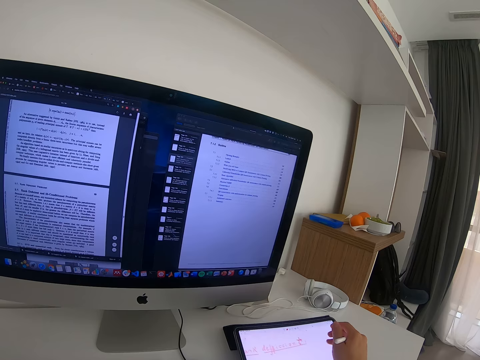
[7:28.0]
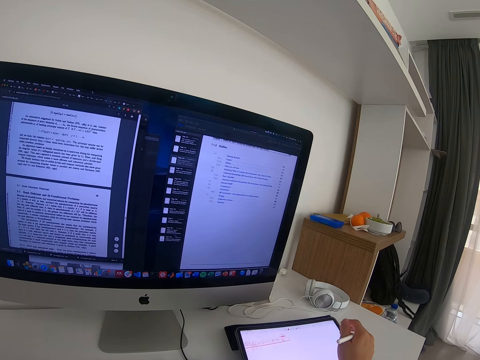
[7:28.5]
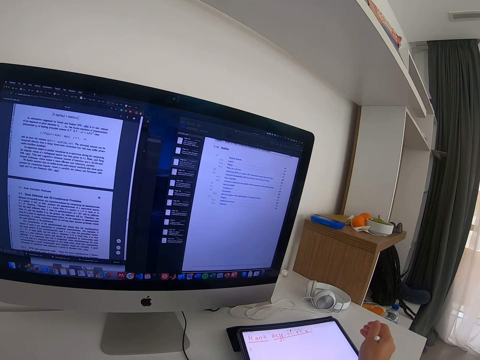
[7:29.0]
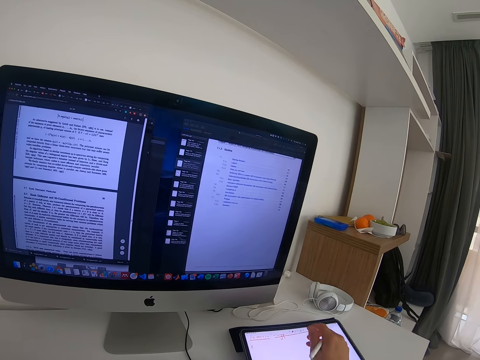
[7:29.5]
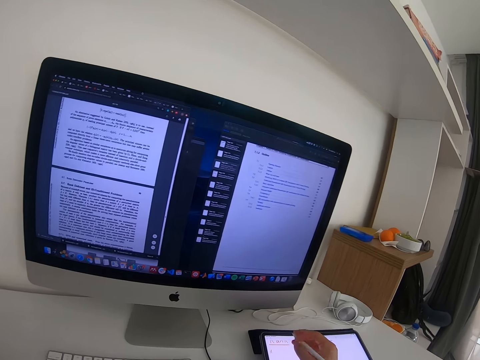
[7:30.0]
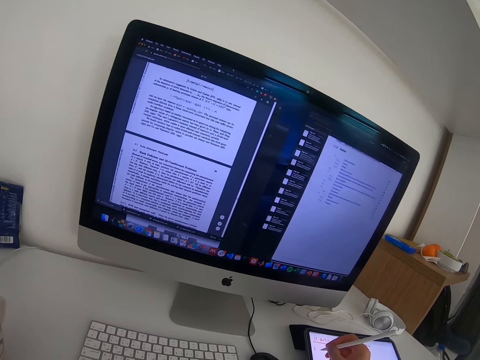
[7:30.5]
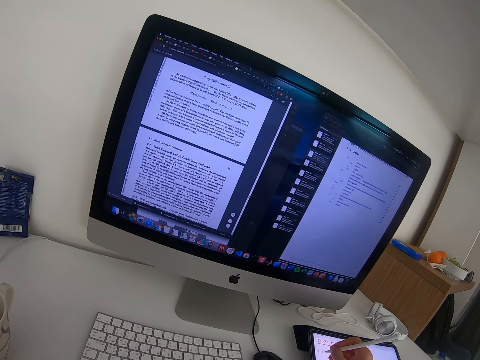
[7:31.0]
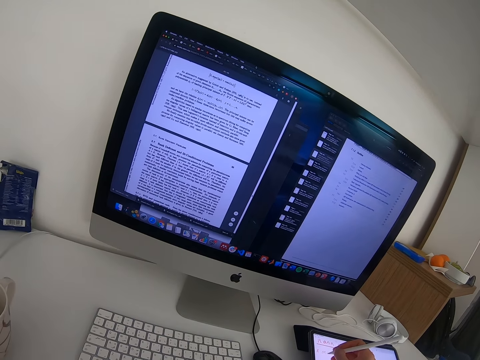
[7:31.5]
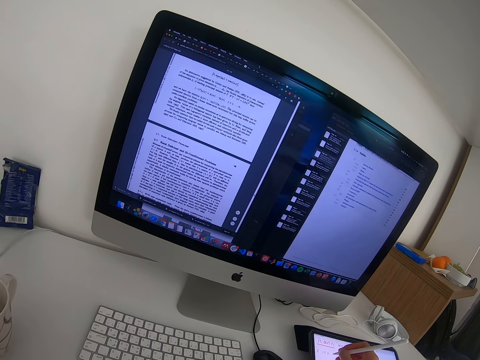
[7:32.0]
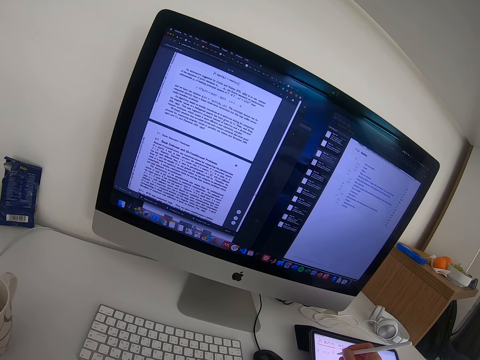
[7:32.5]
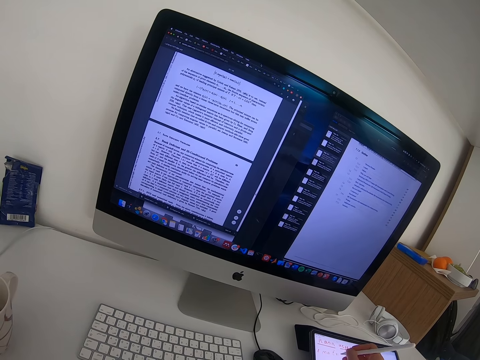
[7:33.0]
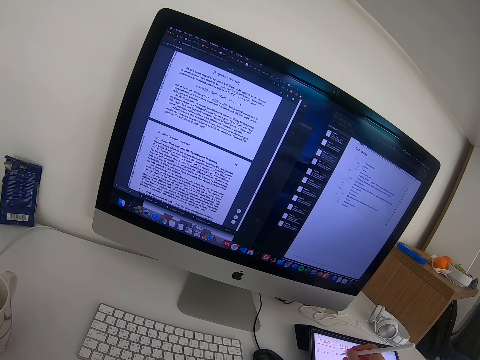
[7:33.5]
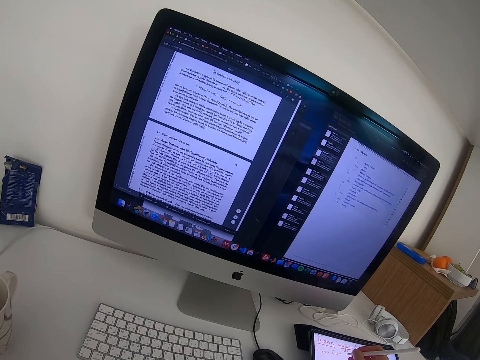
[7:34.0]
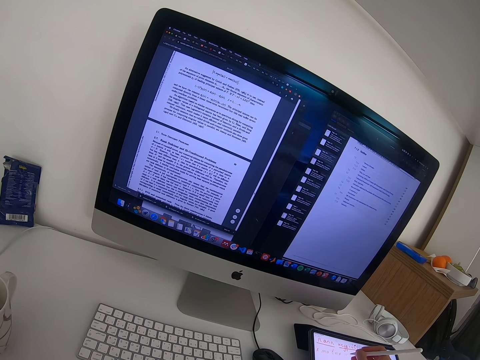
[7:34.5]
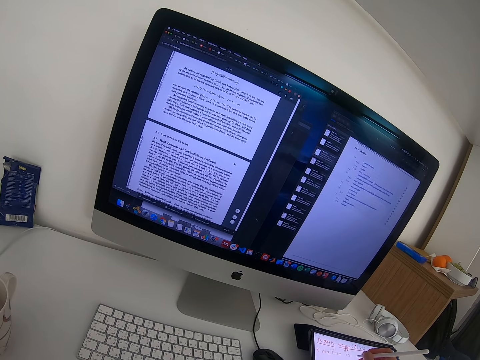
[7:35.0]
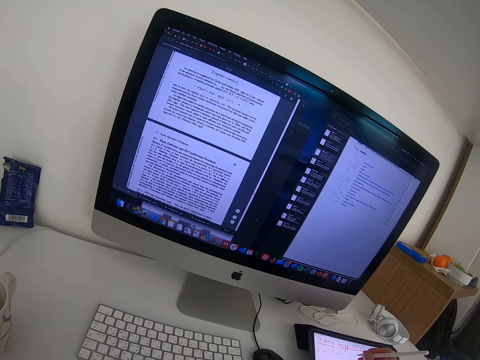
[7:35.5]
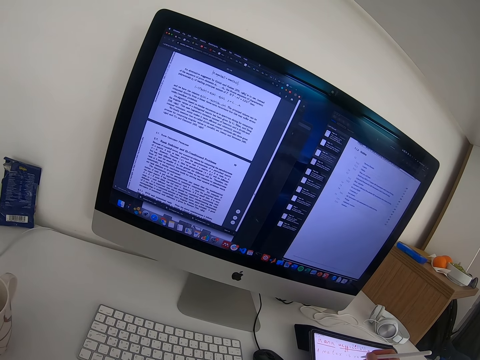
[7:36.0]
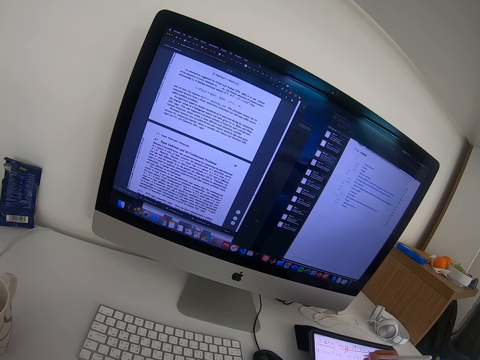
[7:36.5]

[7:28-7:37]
The camera wearer scrolls the tablet. They write on the tablet.

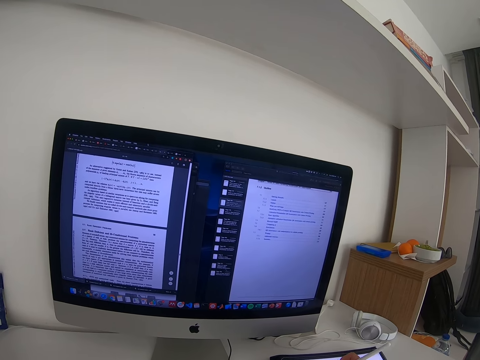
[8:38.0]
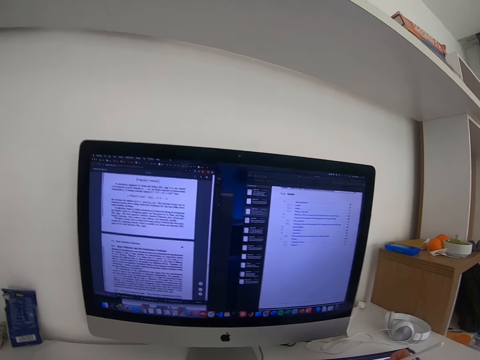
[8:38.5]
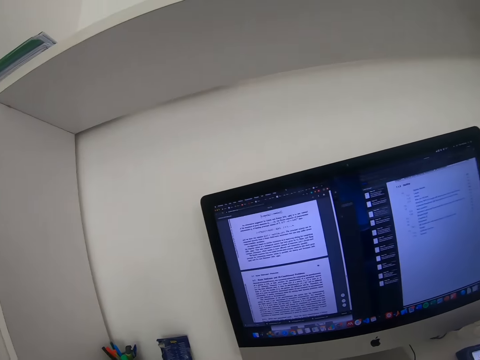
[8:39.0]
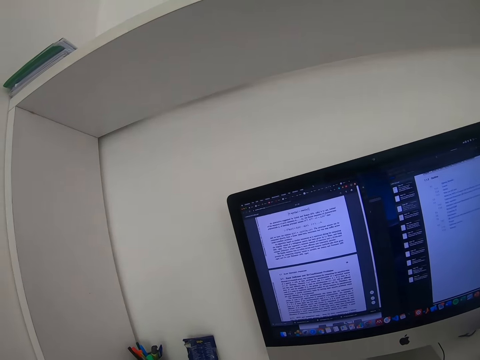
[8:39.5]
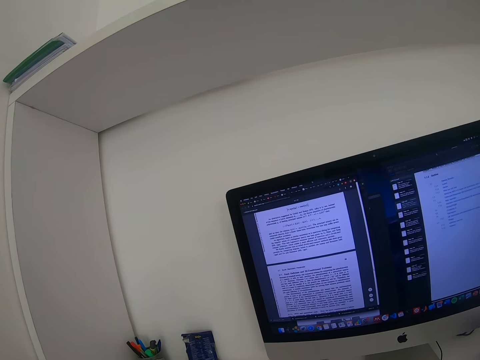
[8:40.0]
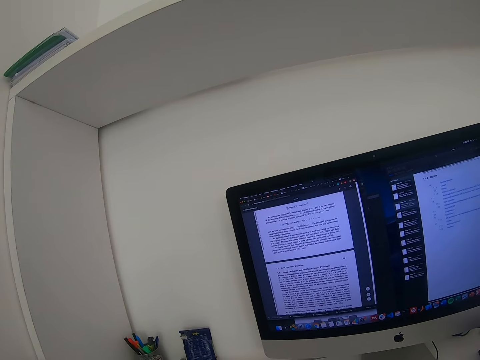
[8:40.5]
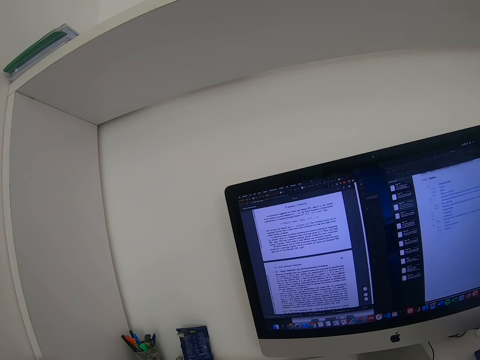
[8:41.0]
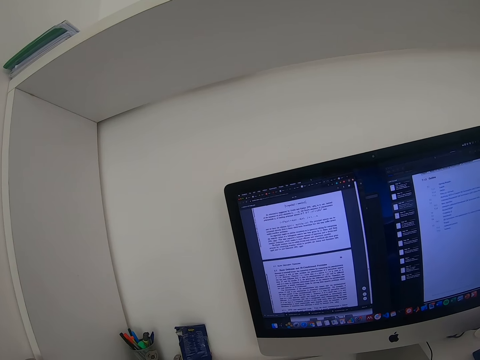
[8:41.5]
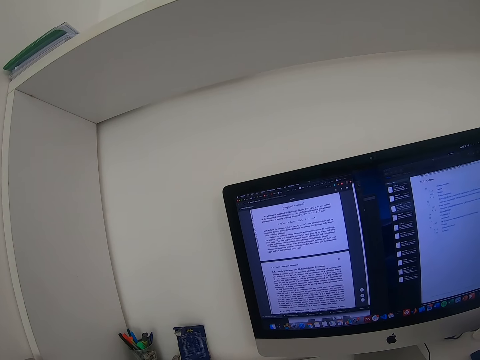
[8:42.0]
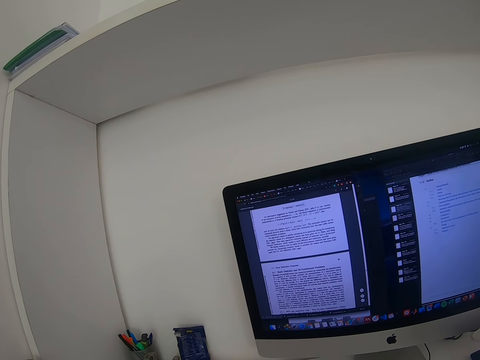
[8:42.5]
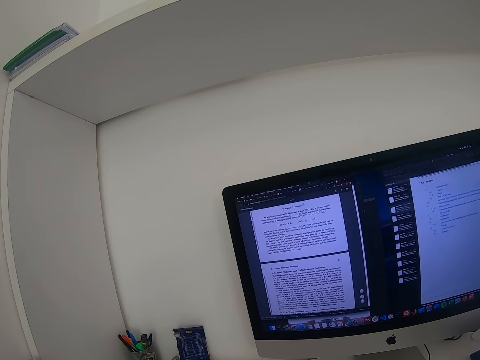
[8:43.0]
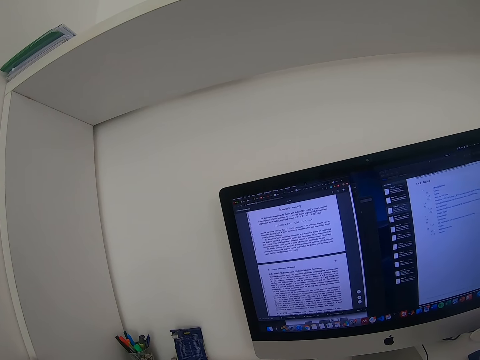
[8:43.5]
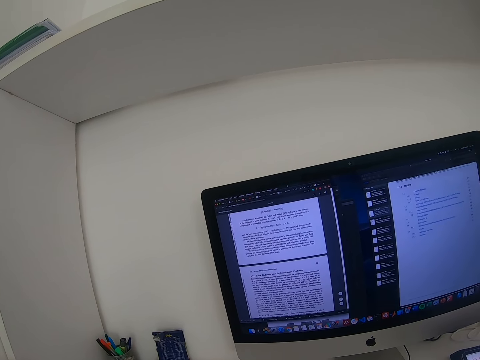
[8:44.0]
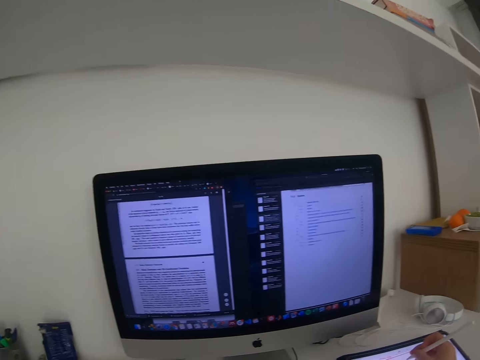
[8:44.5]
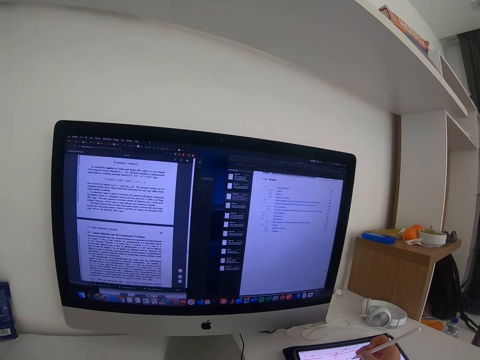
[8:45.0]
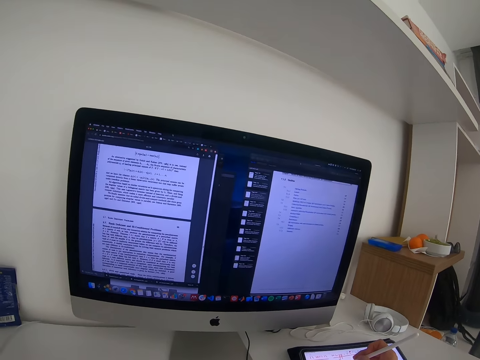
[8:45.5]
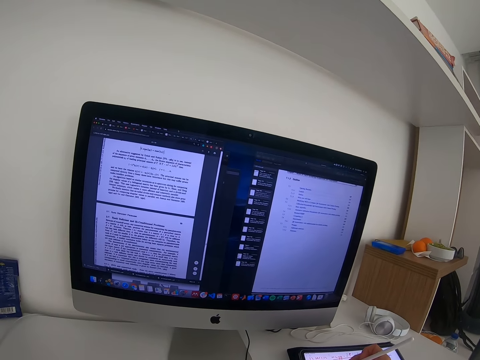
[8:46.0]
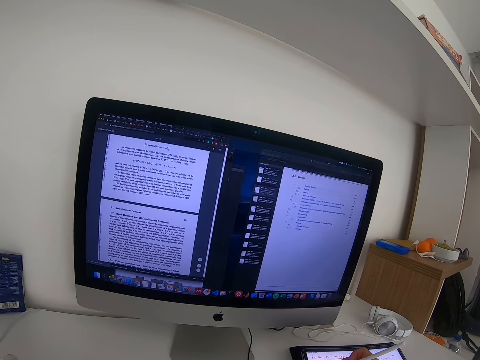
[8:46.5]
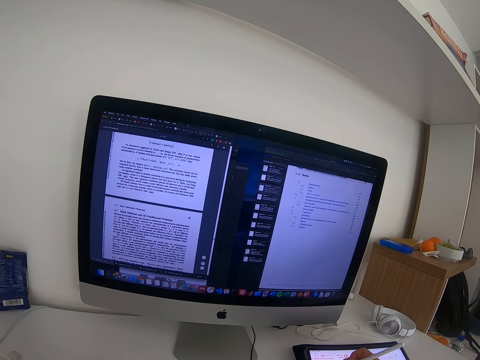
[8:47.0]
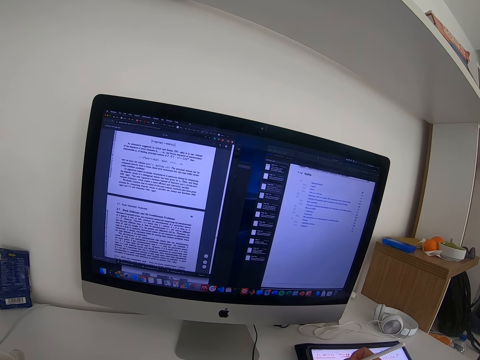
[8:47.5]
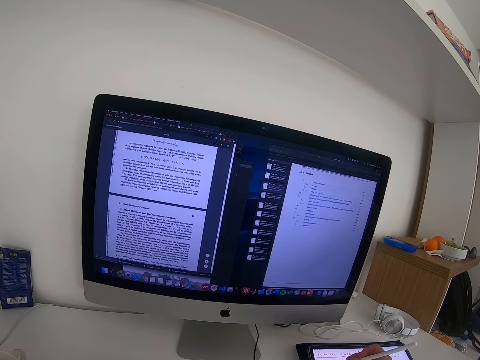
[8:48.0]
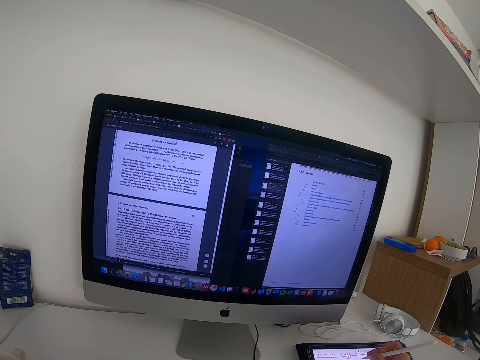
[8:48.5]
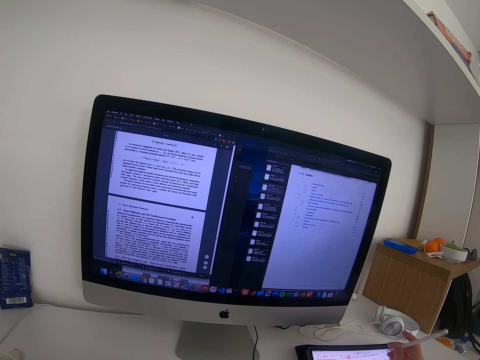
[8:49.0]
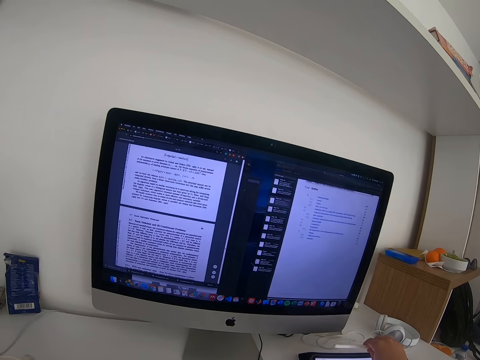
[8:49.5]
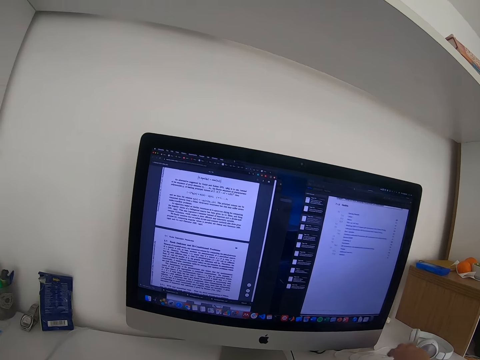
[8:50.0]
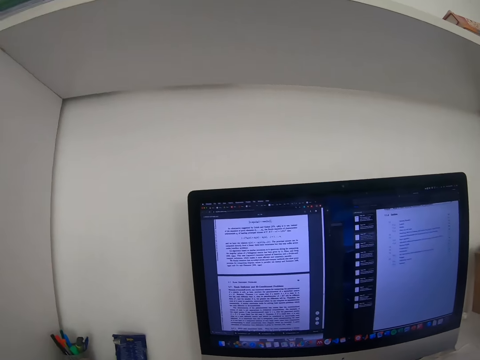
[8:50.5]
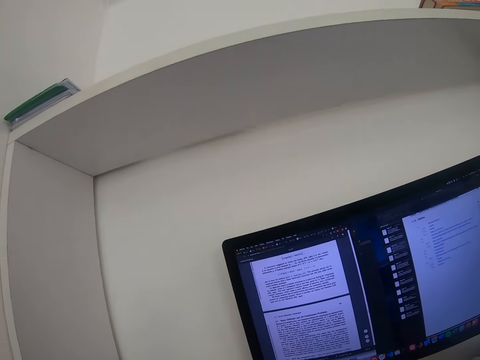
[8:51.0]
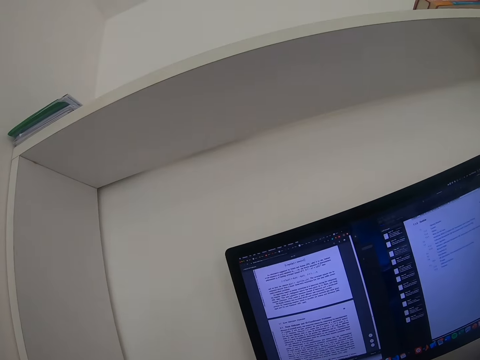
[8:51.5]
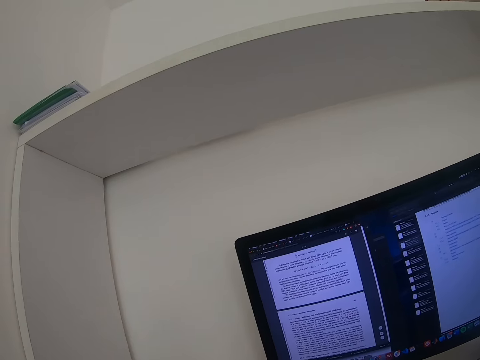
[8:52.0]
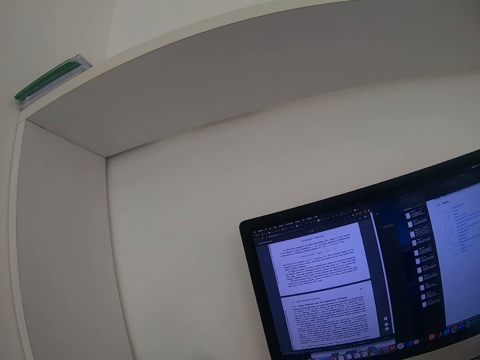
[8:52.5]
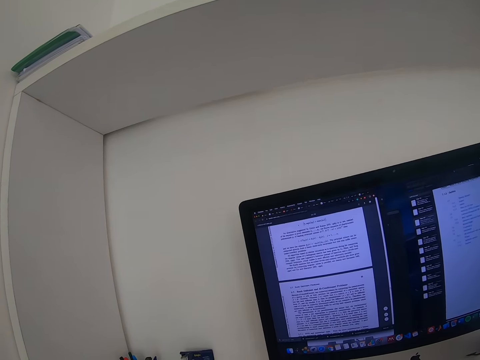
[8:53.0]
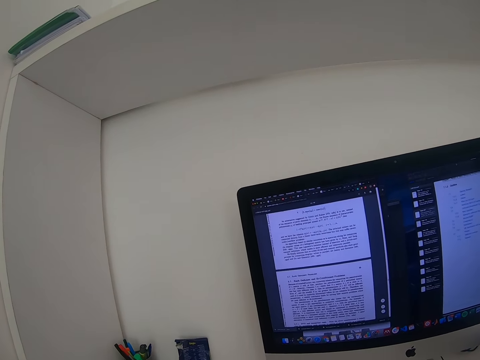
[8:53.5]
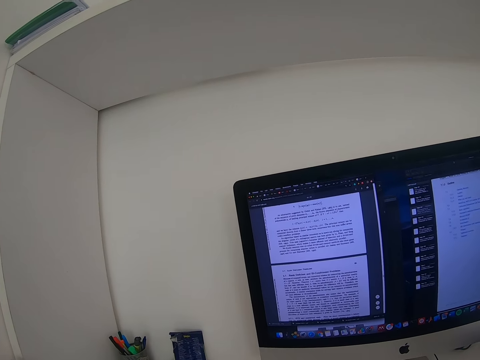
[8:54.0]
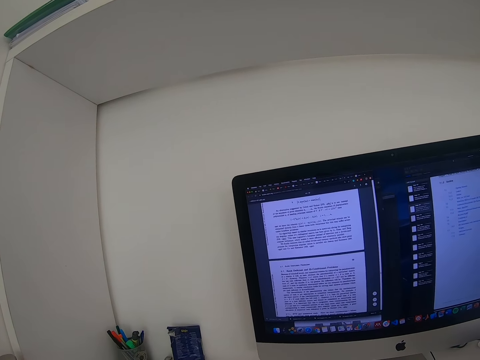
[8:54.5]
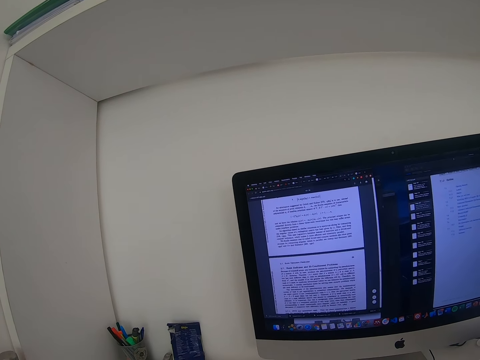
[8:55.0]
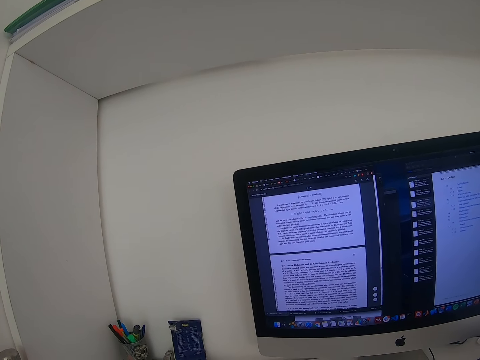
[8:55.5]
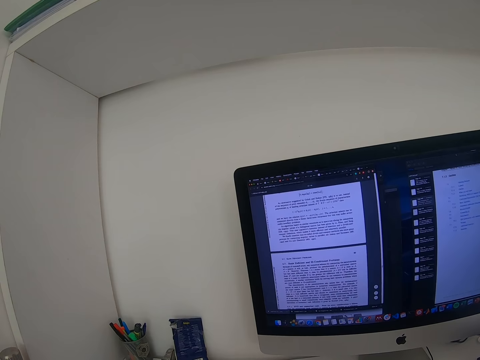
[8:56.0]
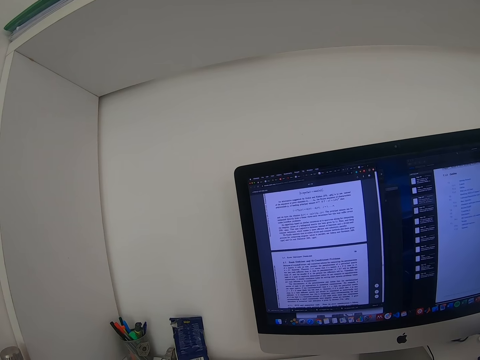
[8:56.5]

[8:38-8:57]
The camera wearer reads the notes in the desktop. They write notes in the tablet with a stylus pen. They put the stylus pen on the table. They read the notes in the desktop.
